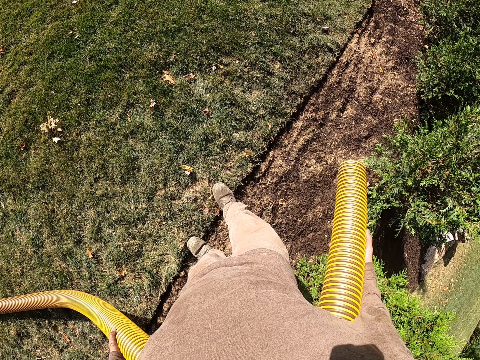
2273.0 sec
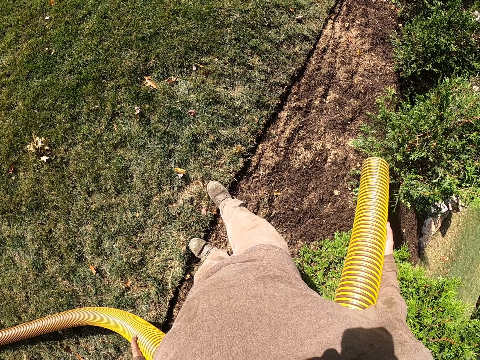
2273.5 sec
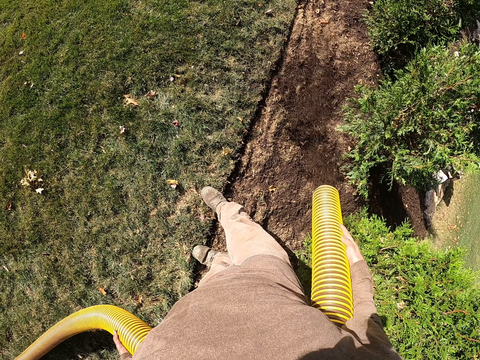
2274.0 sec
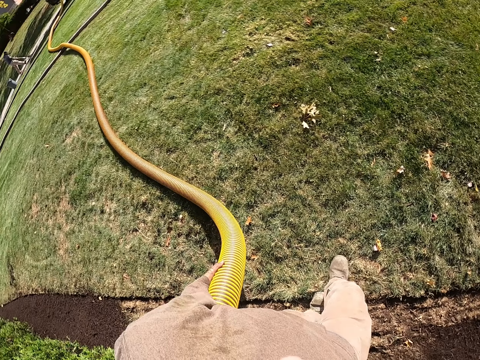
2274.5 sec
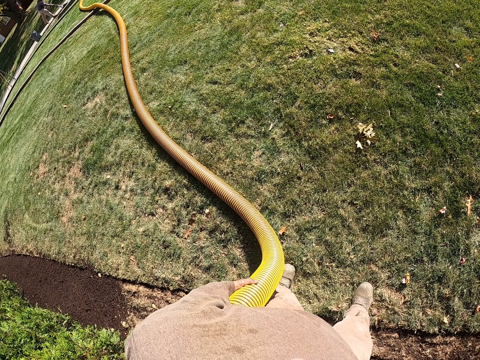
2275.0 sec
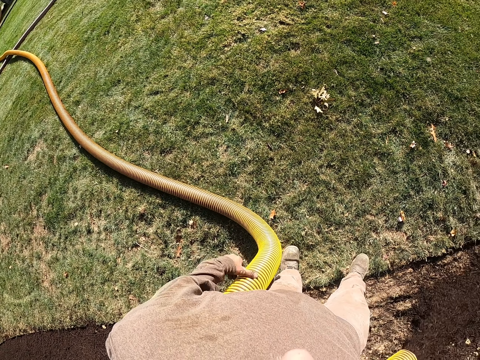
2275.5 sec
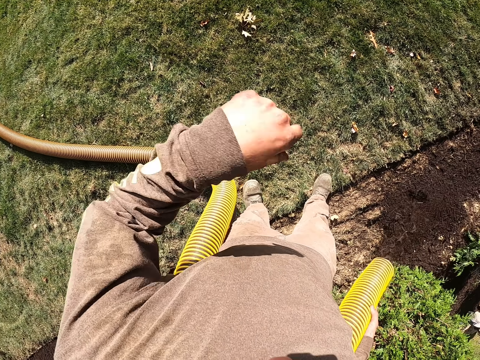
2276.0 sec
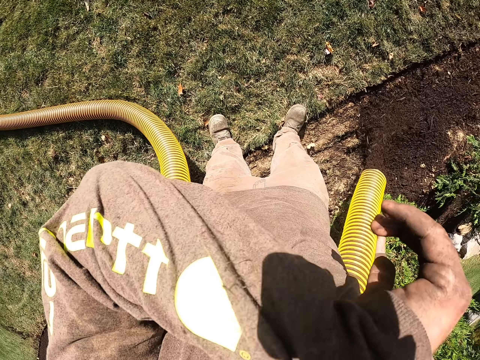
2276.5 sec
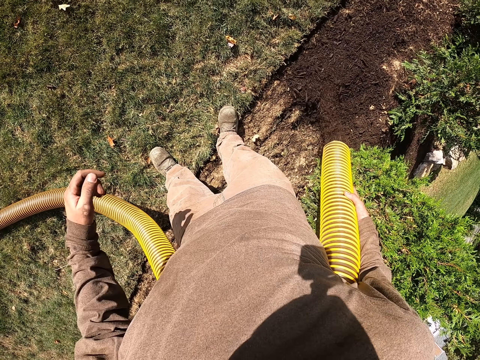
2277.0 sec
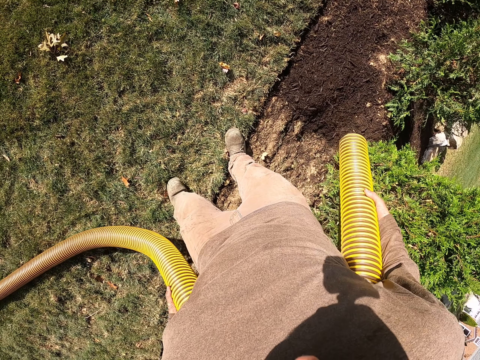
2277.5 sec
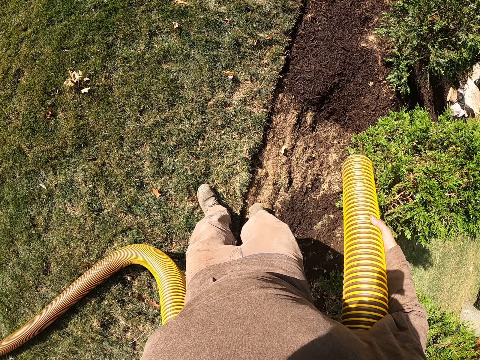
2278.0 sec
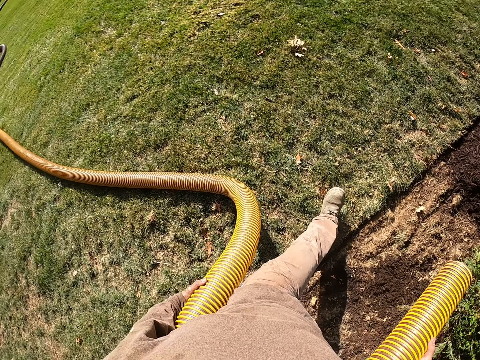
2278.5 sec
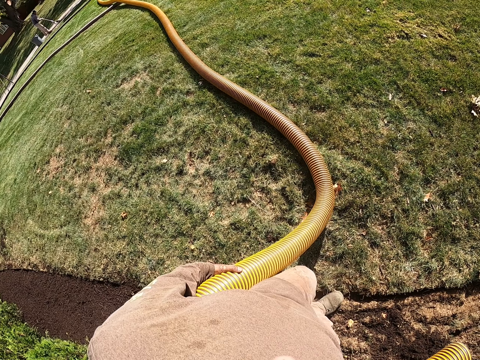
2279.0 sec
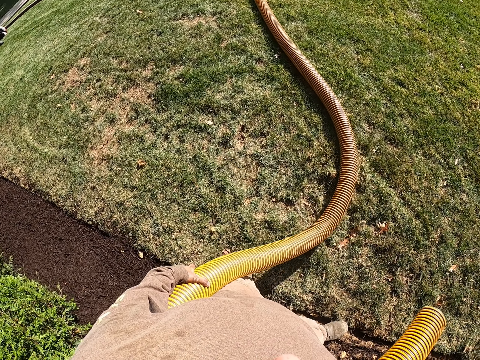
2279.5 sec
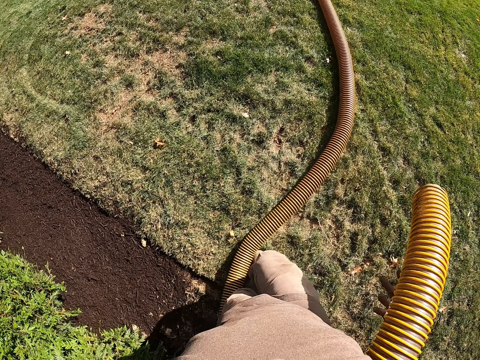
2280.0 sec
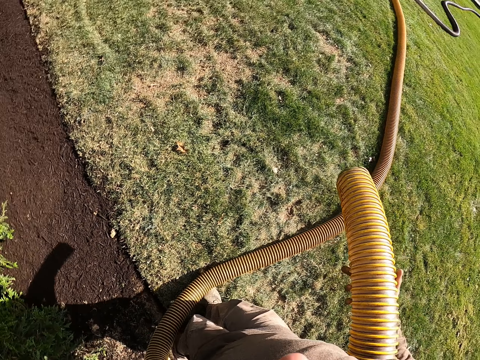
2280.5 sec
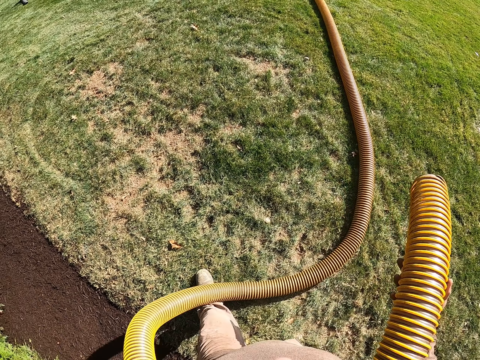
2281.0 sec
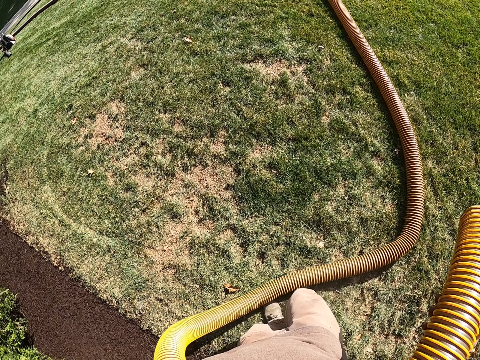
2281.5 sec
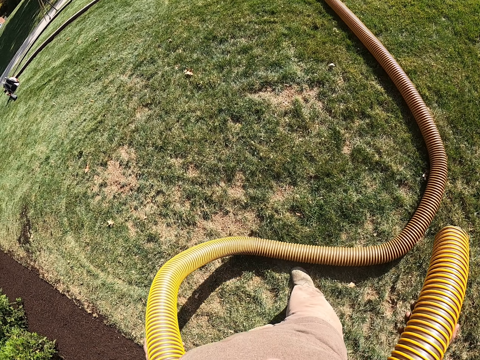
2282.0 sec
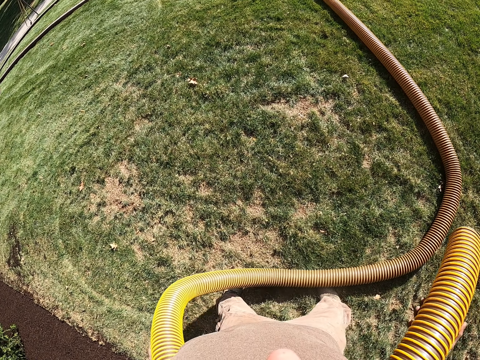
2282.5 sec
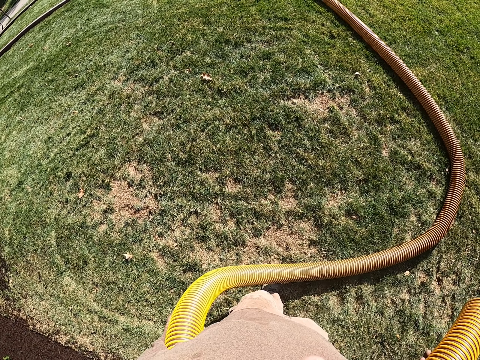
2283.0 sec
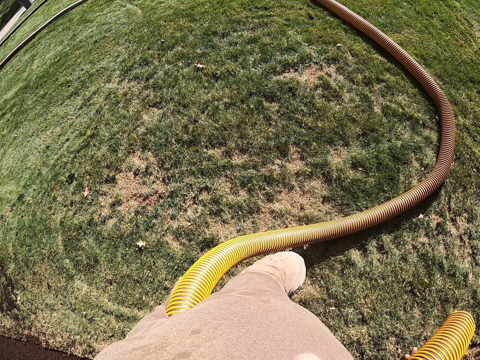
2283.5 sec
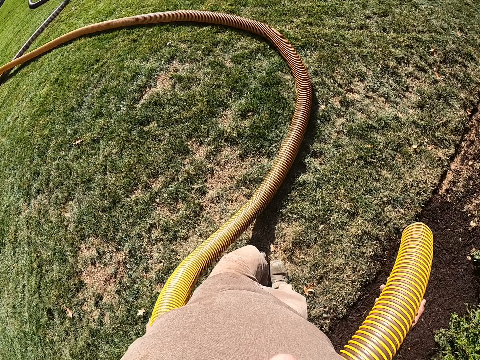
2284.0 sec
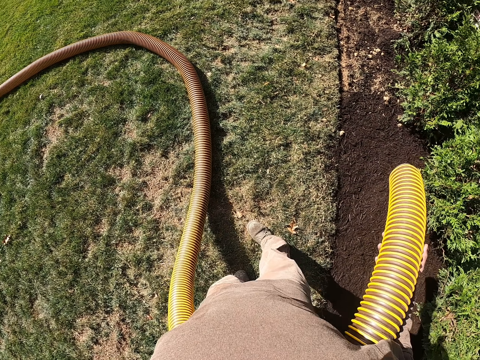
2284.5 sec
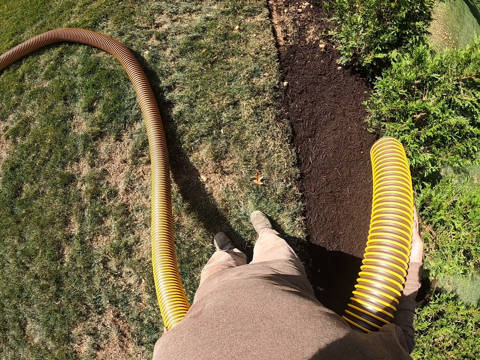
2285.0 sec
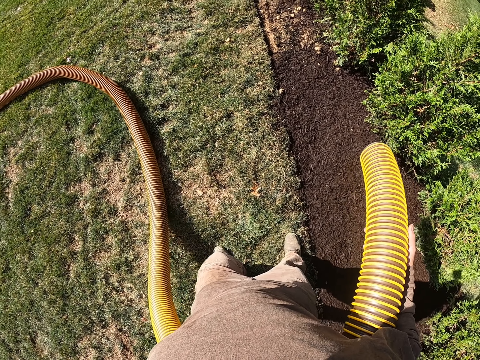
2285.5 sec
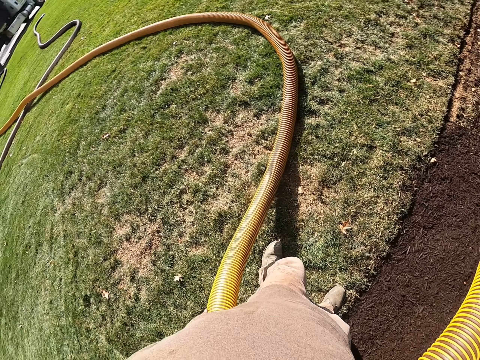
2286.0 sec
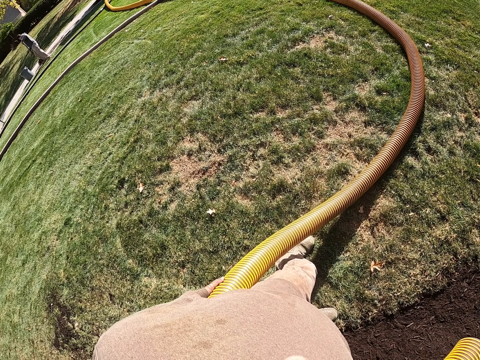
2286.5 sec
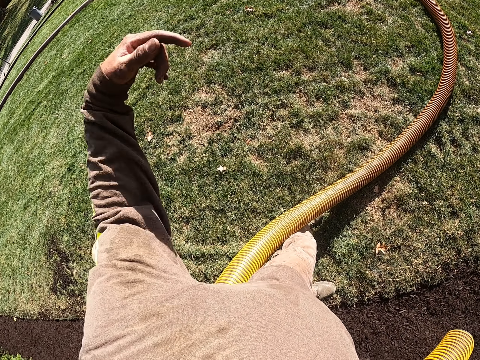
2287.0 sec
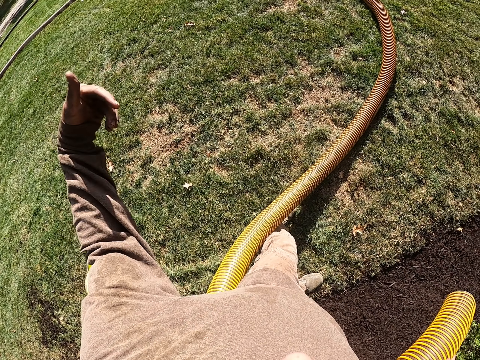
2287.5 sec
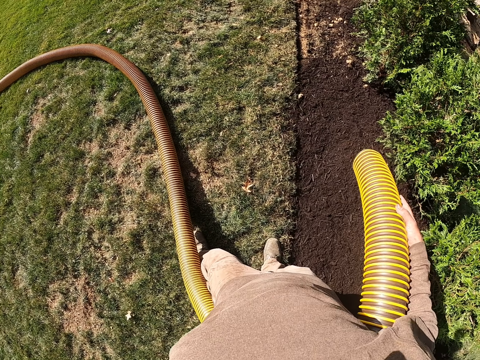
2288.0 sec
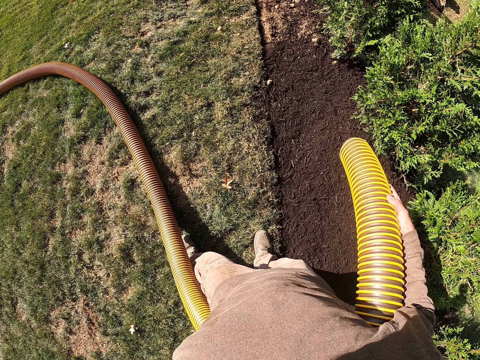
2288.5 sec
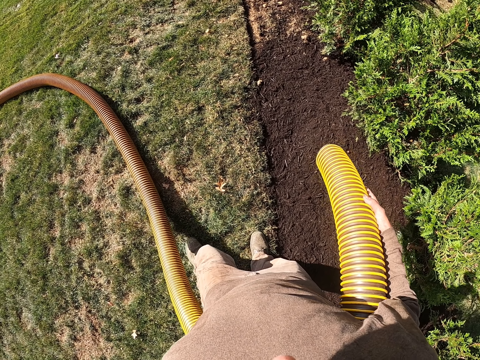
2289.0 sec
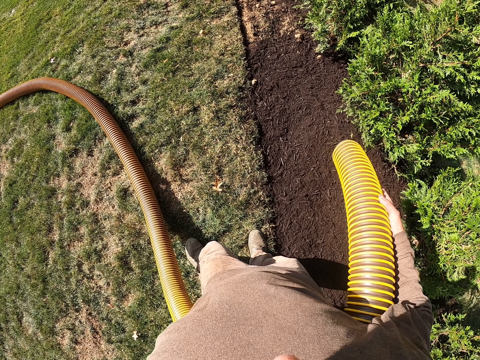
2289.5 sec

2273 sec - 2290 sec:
The camera wearer adds more soil to the plants using an irrigation pipe or hose pipe. They look around. They move the left hand. They wipe their face. They pull the irrigation pipe. They move backward. They hold the hose pipe with both hands. They move a bit. They move the left hand.

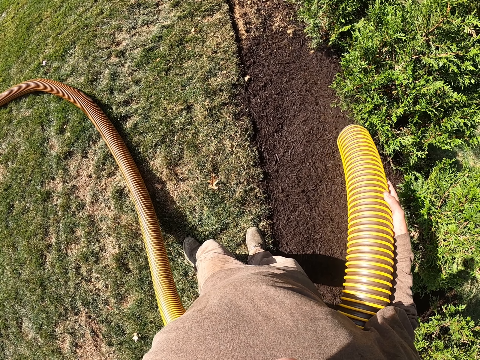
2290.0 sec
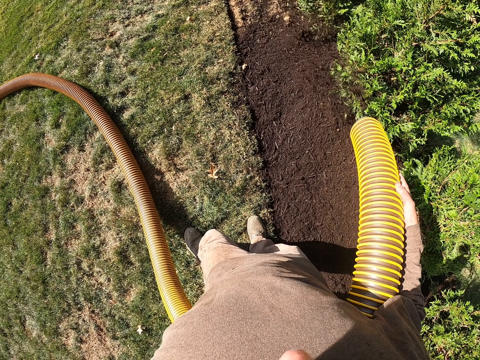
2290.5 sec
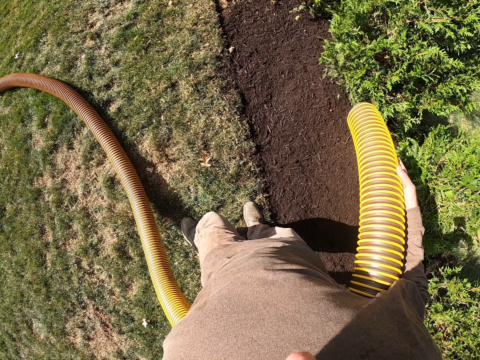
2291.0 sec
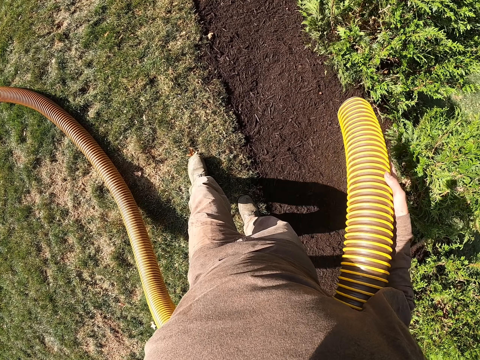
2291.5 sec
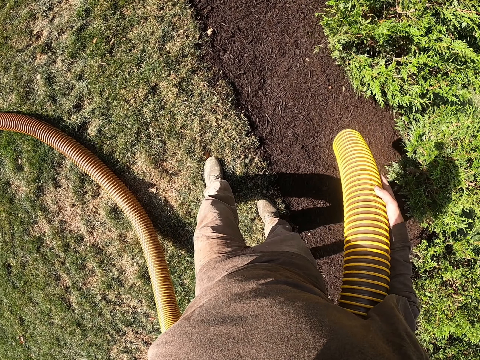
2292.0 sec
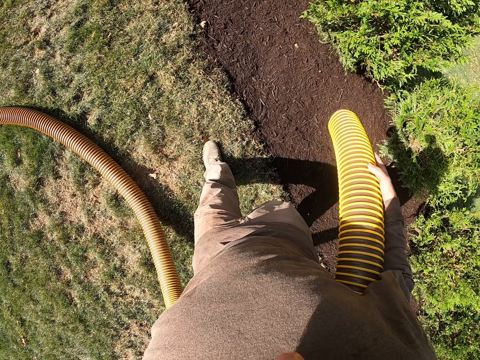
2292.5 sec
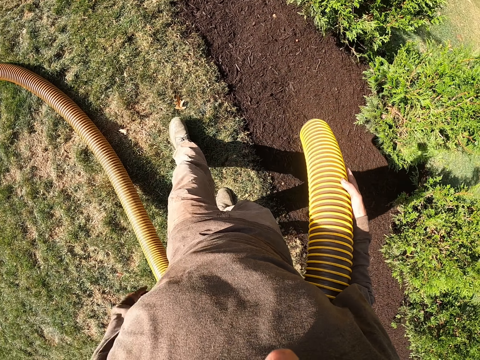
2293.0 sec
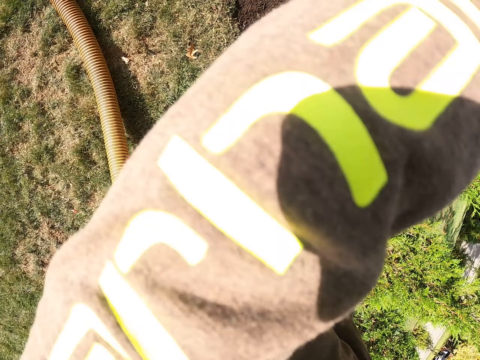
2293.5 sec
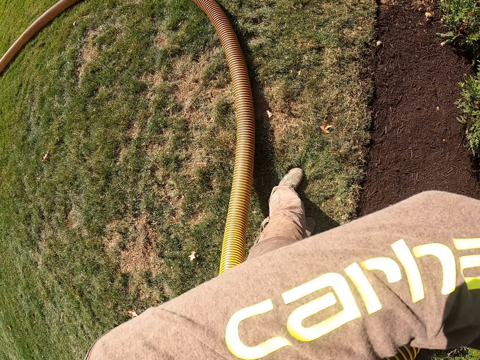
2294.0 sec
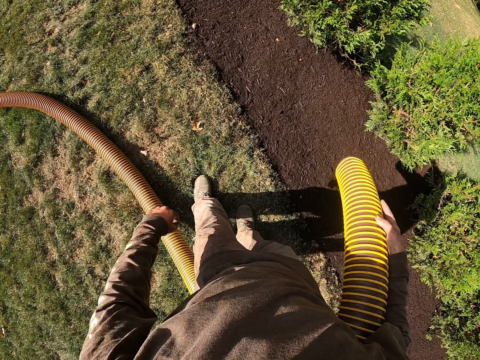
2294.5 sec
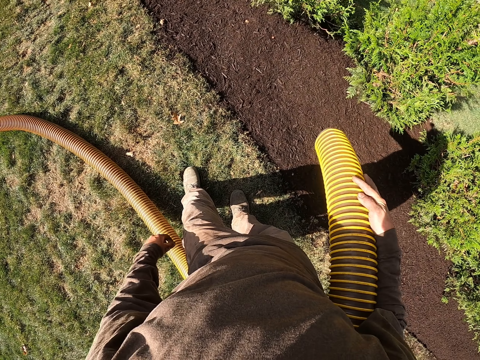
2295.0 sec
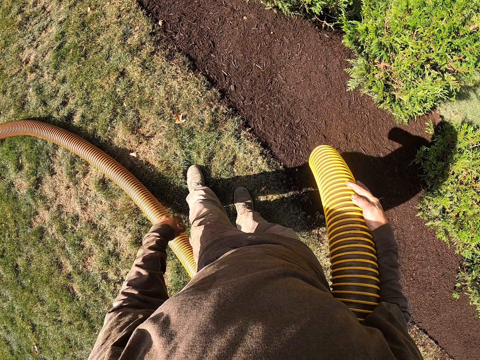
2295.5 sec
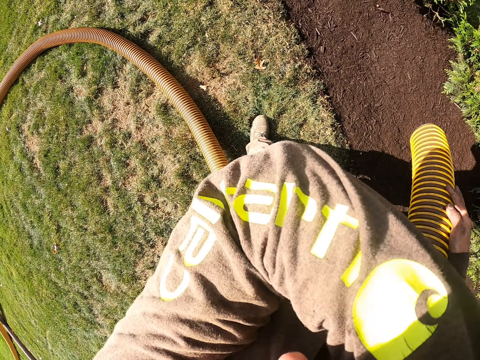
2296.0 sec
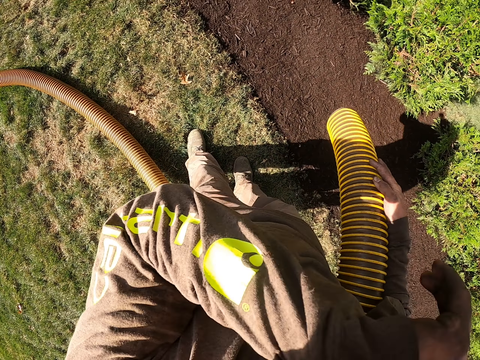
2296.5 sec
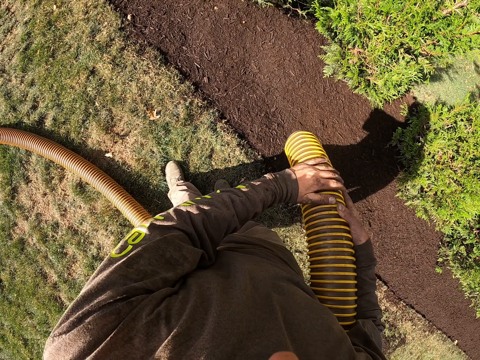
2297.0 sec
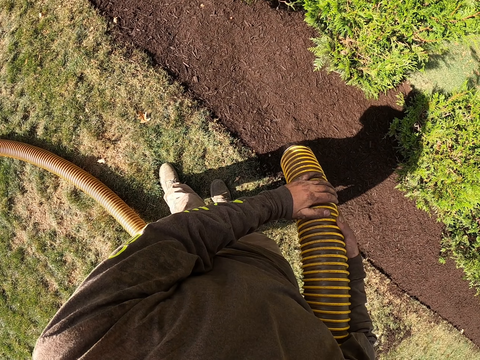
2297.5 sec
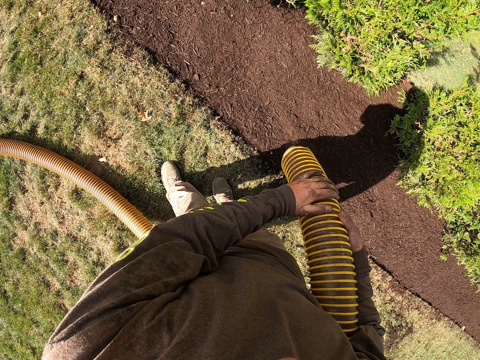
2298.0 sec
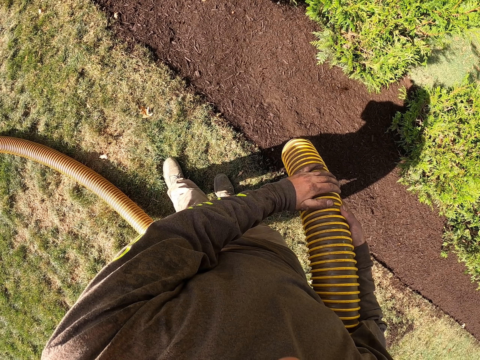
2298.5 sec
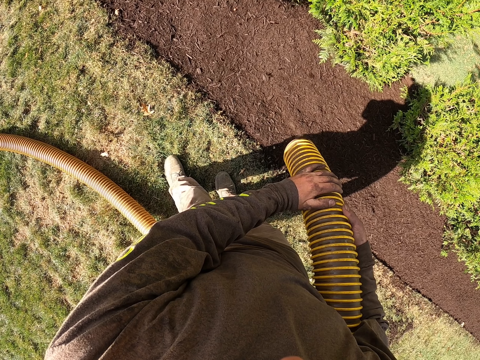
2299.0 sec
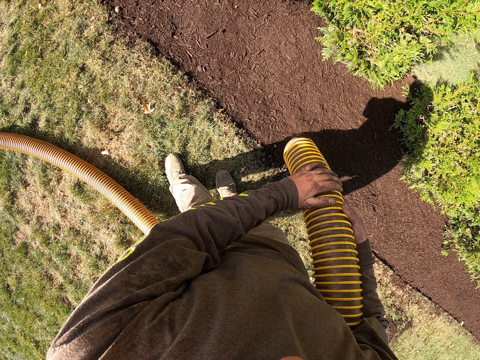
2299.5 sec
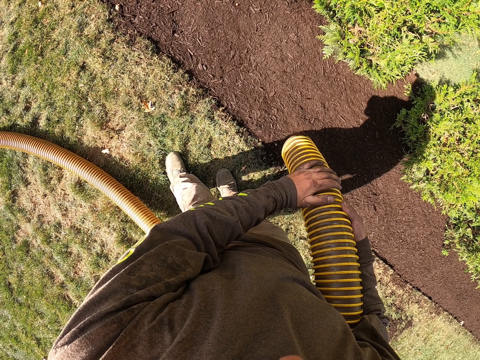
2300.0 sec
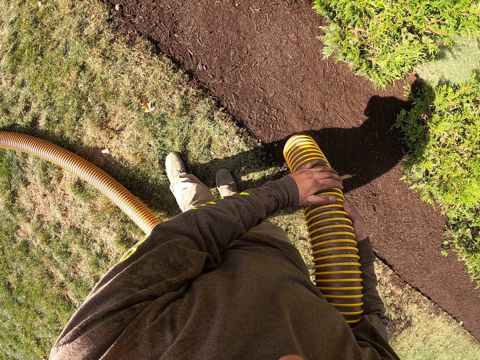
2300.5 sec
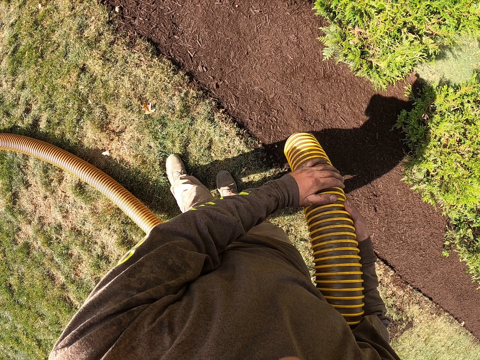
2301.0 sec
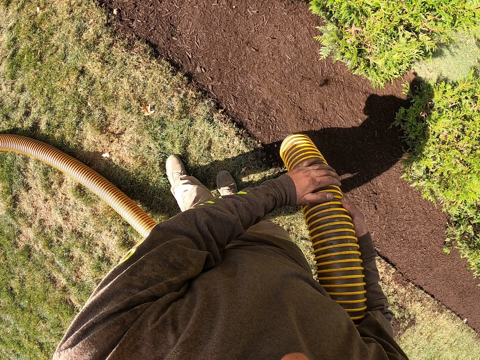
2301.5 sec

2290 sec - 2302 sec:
The camera wearer pours soil with a hose pipe. They move the left hand. They move the left hand again. They hold the hose pipe with both hands. They pour soil with the hose pipe.
